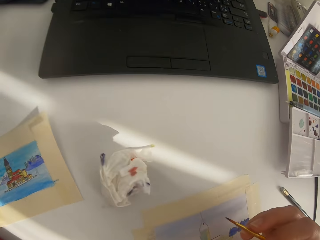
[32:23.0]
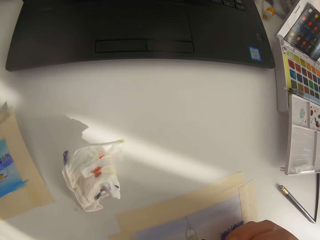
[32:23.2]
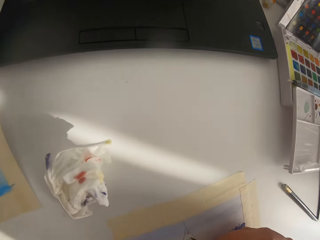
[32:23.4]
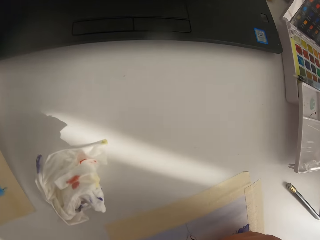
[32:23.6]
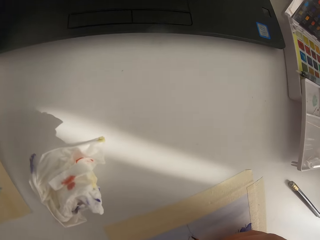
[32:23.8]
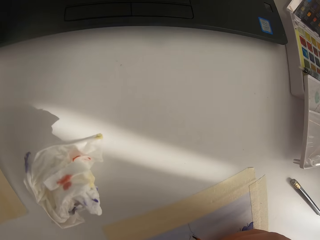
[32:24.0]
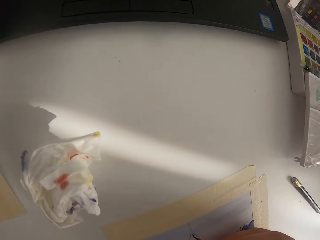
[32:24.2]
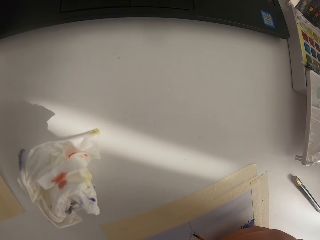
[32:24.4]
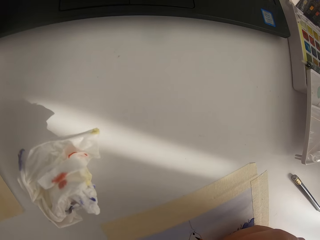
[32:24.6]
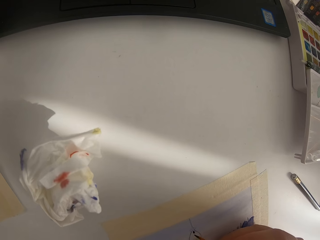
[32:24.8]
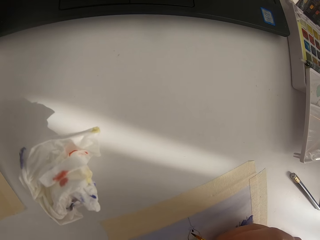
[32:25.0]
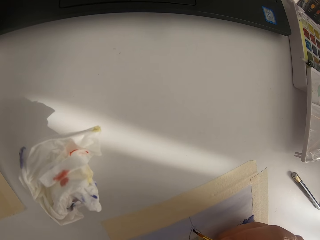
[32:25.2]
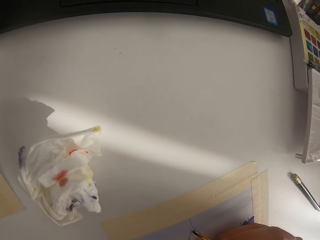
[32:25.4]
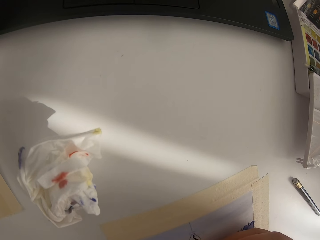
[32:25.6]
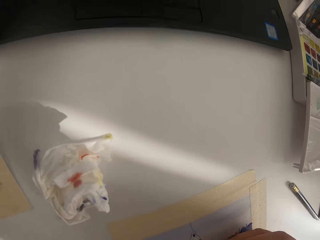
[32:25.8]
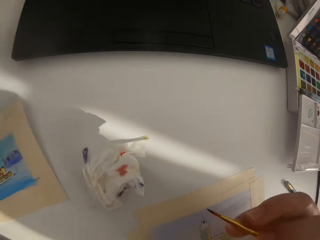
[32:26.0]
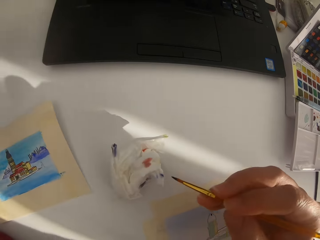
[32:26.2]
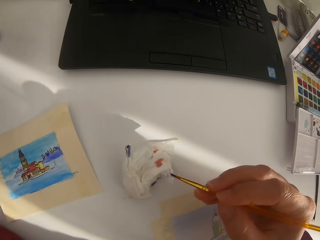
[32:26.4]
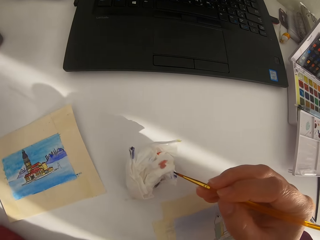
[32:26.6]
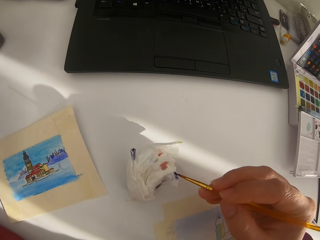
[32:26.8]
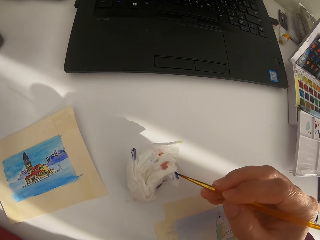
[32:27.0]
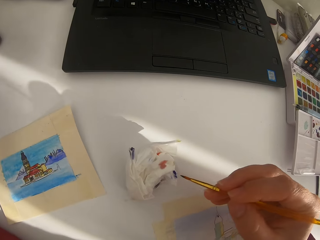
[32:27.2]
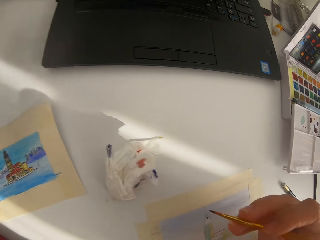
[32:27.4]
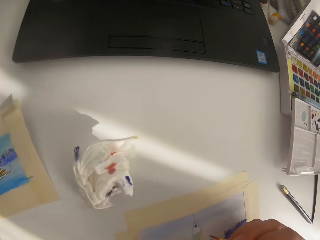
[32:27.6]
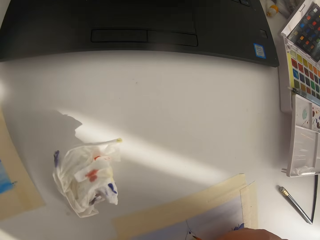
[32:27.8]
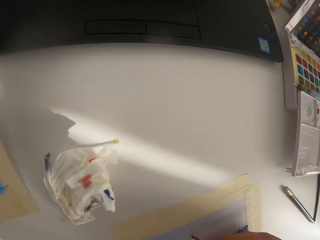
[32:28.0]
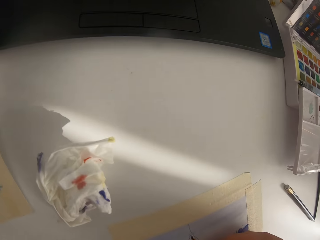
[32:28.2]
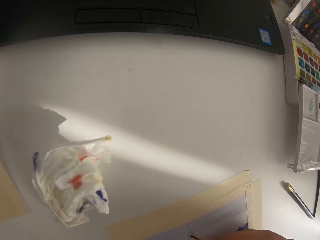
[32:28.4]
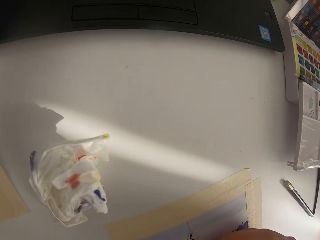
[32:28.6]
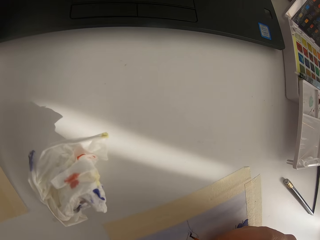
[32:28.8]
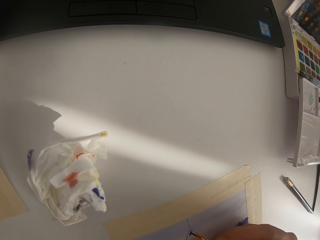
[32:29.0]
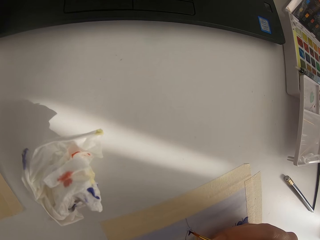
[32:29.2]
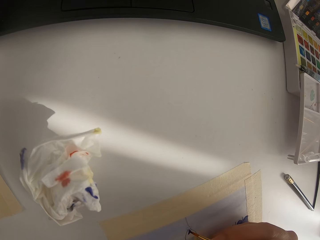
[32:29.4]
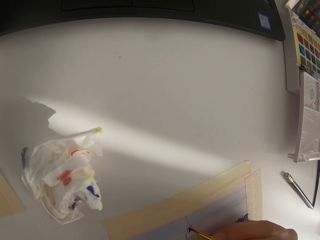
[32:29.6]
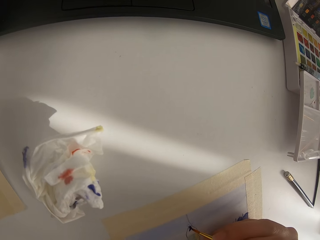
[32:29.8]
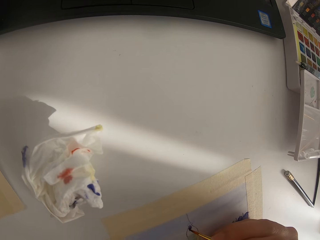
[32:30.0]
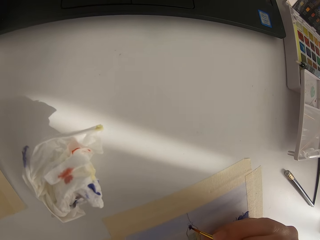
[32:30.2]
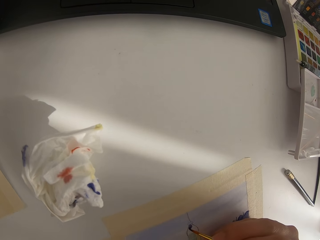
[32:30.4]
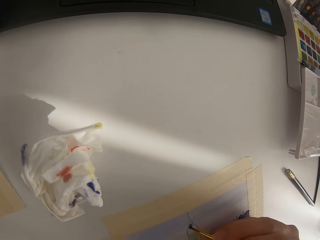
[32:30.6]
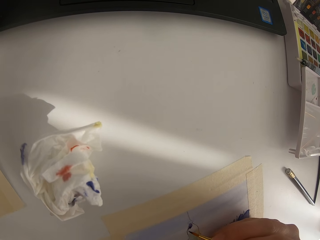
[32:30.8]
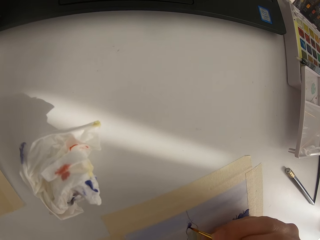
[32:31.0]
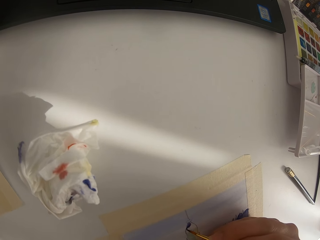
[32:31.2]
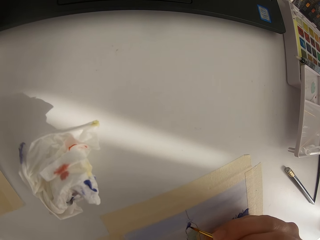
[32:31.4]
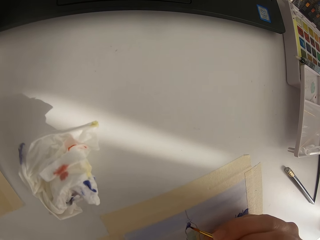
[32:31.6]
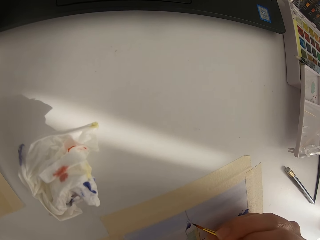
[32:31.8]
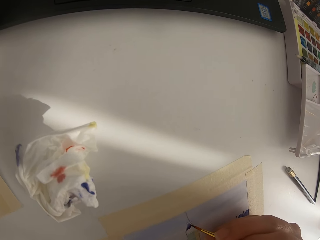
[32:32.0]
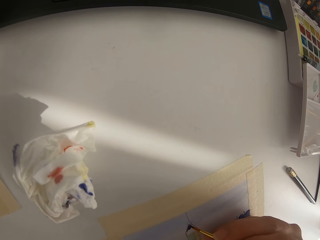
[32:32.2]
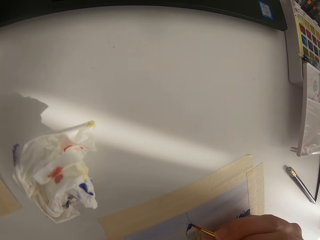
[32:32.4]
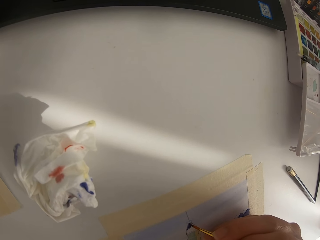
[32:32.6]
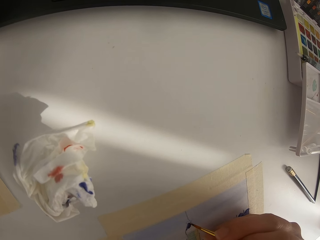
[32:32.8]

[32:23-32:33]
The camera wearer touches the paint brush on the tissue paper. They paint on the paper. They touch the paint brush on the tissue paper.

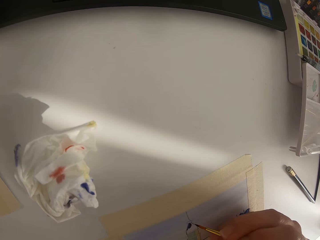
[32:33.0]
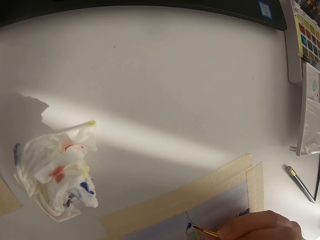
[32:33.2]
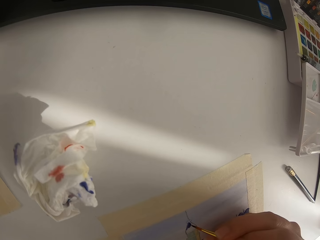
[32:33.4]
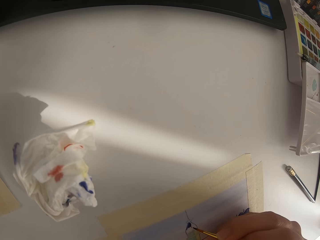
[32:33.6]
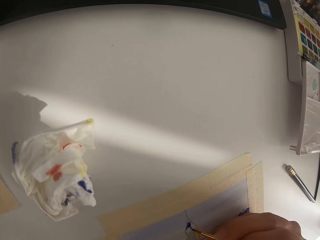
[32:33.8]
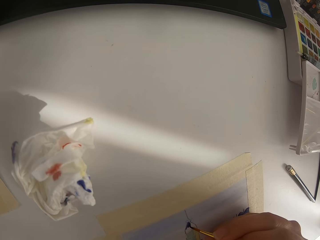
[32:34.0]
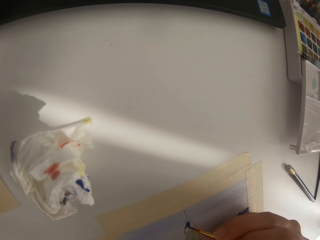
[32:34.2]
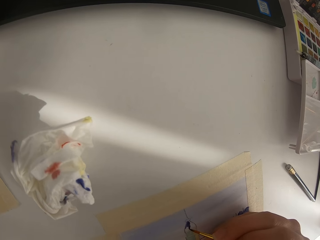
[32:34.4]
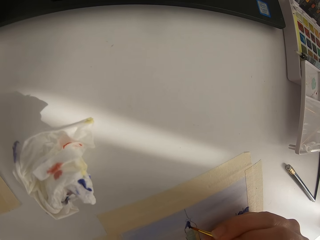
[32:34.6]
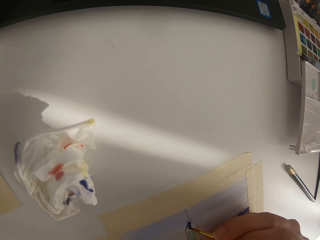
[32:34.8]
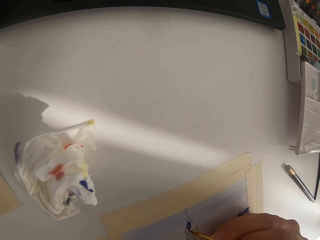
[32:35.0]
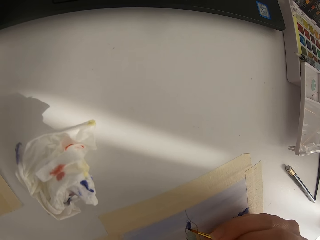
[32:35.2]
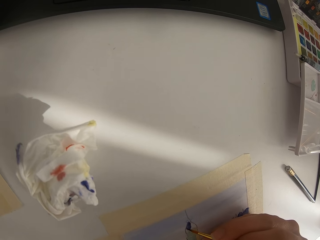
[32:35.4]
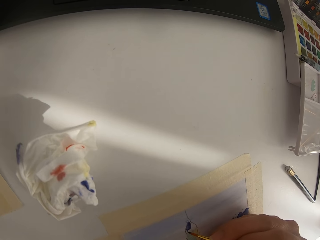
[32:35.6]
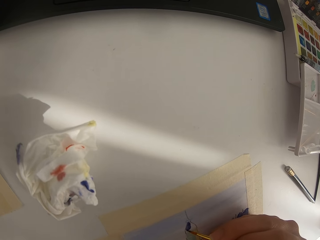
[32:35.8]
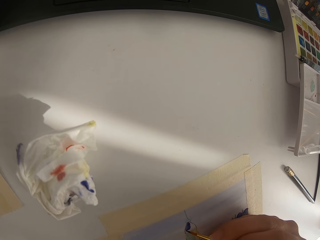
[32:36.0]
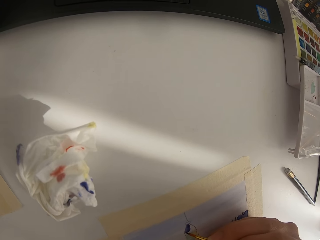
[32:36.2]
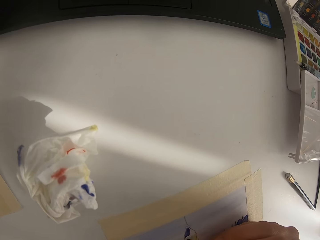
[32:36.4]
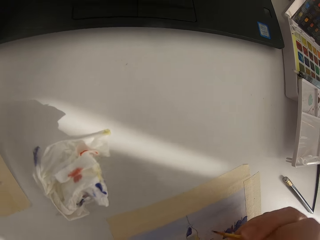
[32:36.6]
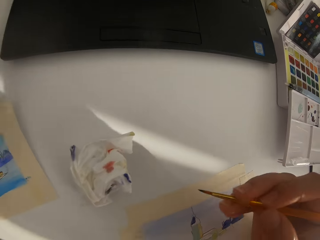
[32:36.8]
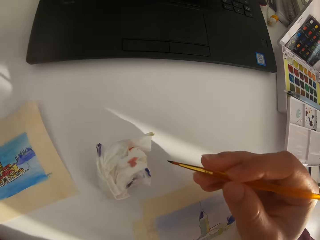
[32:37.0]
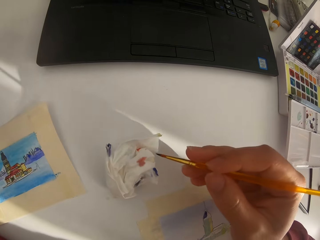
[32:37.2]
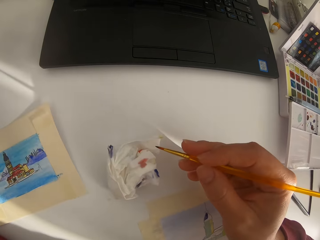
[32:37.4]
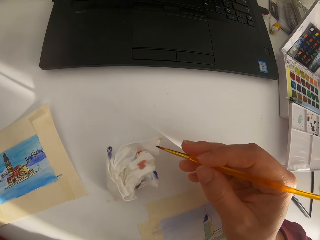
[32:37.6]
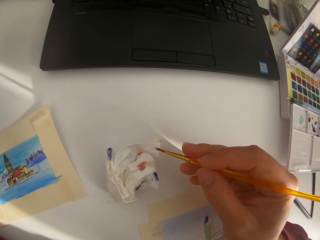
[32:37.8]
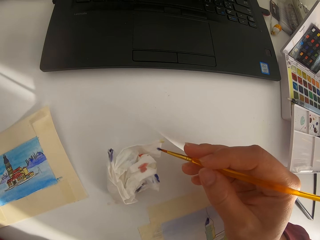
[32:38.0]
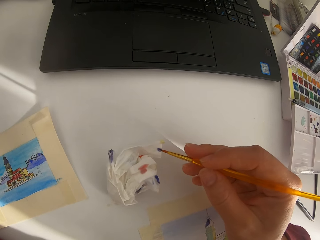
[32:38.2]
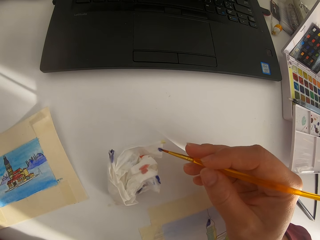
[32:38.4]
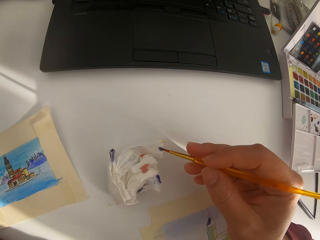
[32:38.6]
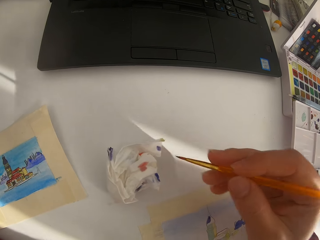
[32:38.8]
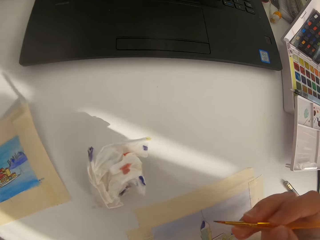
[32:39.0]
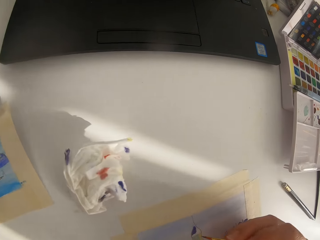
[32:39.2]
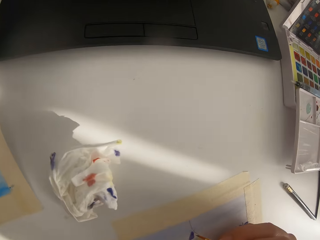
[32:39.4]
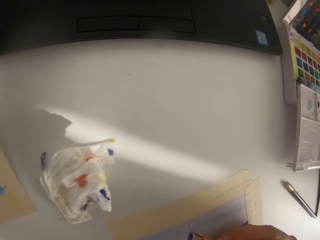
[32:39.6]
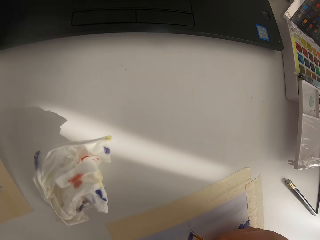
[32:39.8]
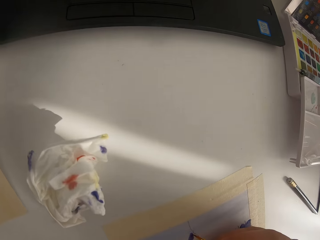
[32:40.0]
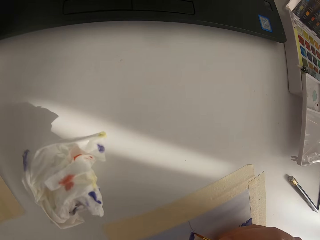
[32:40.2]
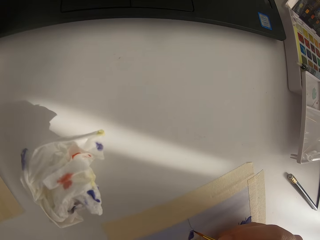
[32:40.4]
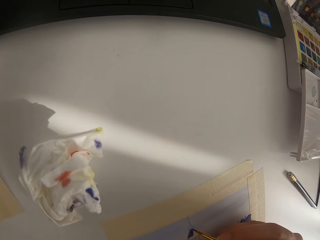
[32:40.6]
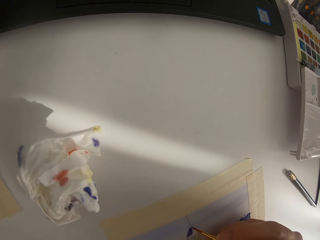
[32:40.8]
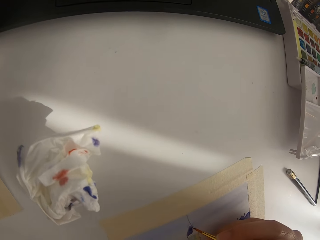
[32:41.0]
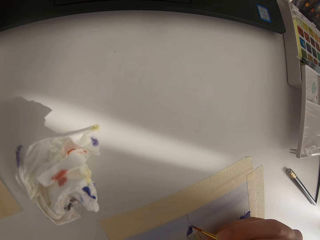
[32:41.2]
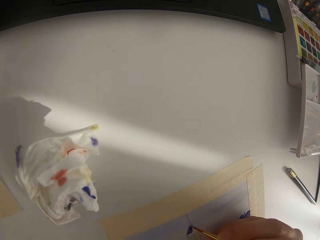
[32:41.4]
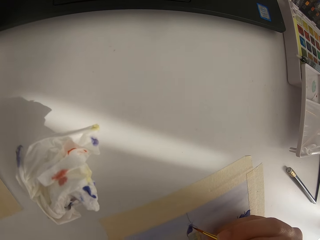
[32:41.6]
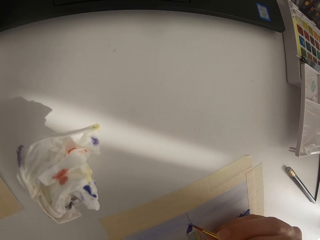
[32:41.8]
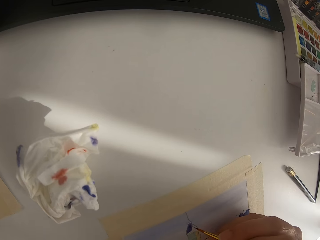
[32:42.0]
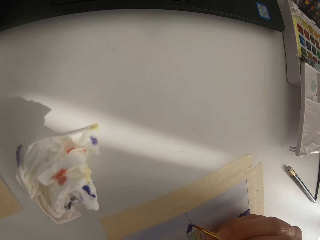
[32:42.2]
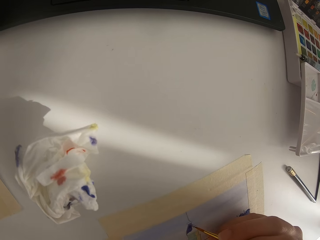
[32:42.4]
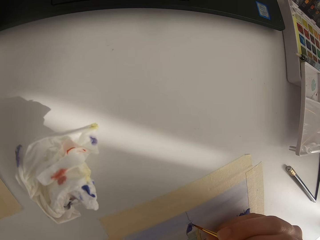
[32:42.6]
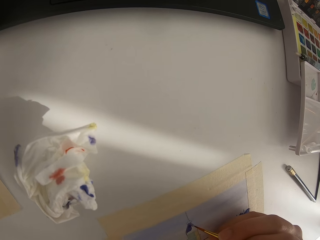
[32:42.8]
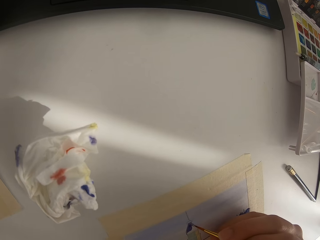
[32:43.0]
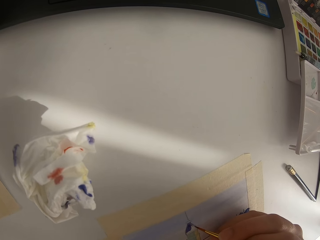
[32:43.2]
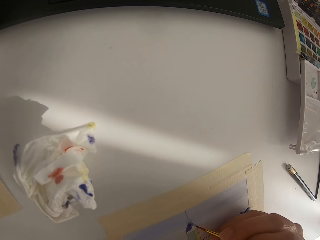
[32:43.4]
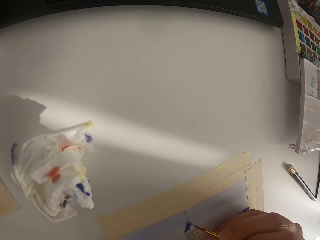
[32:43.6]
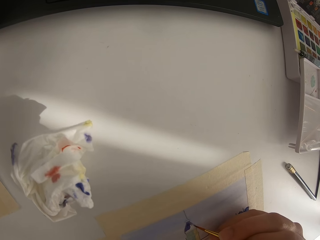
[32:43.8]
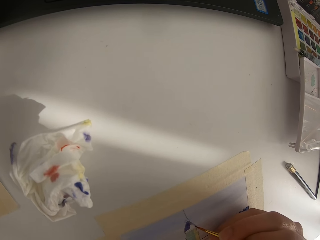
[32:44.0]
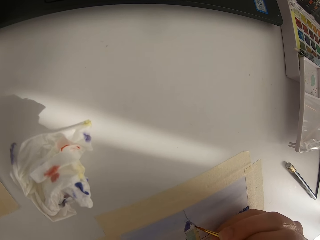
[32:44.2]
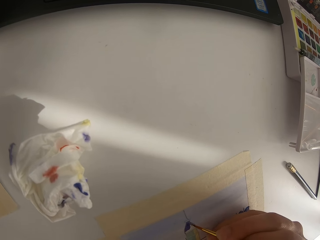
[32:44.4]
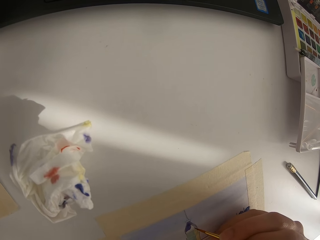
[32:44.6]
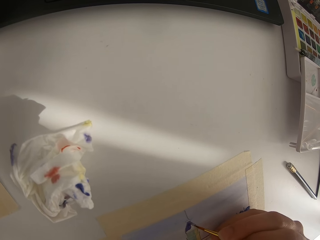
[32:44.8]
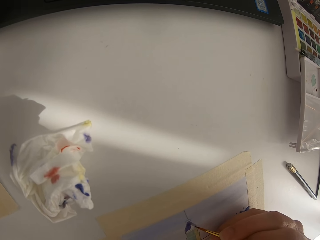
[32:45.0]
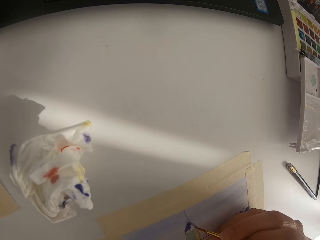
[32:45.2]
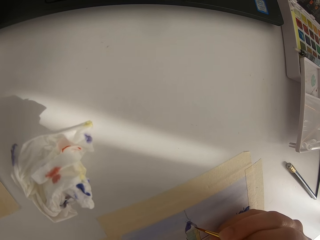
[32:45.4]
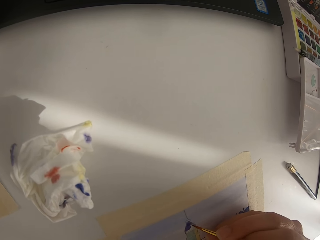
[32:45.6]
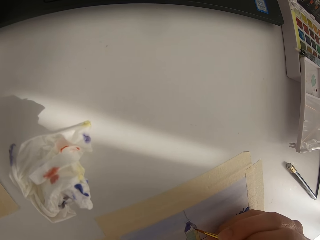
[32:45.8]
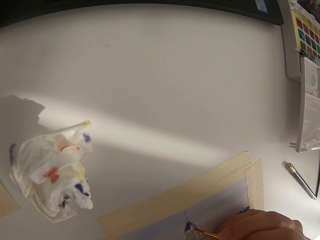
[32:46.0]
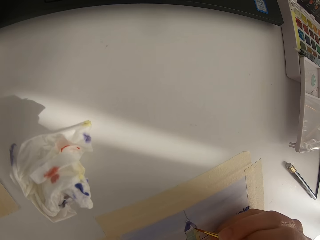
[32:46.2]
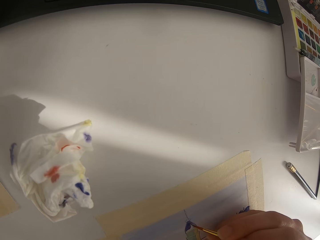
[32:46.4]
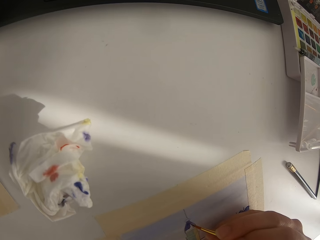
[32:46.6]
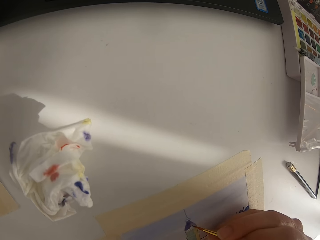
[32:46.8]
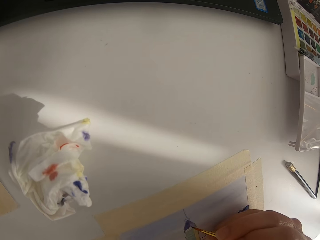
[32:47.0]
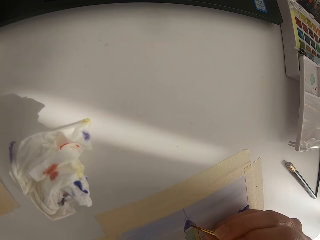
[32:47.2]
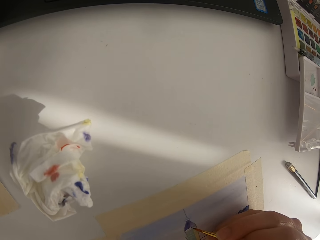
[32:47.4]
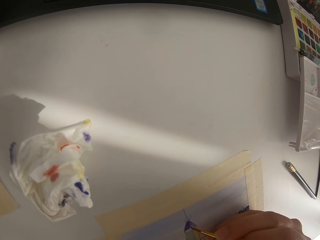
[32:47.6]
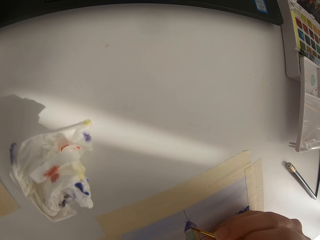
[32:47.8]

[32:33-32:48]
The camera wearer paints on the paper. They touch the paint brush on the tissue paper.
